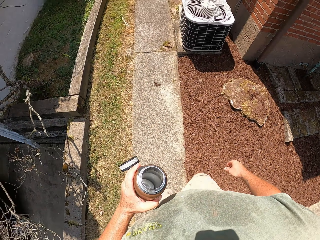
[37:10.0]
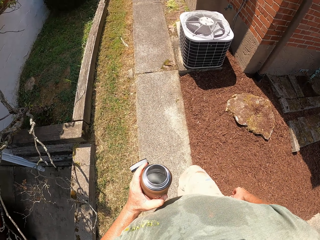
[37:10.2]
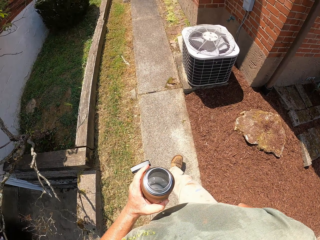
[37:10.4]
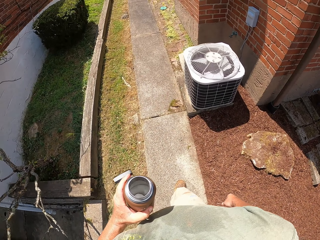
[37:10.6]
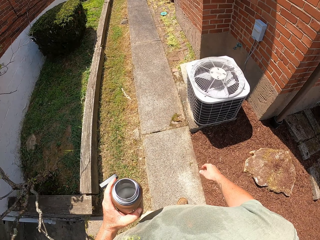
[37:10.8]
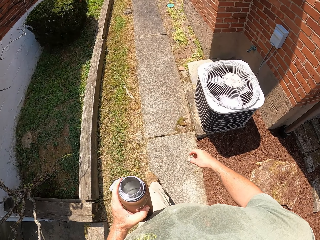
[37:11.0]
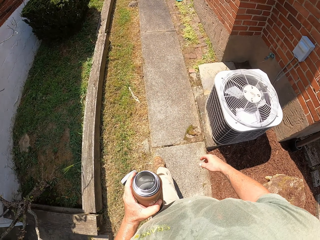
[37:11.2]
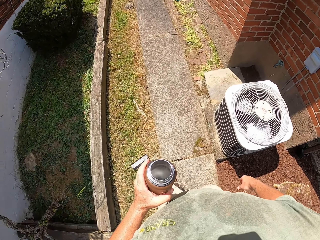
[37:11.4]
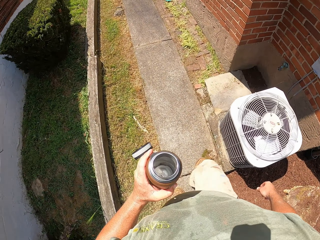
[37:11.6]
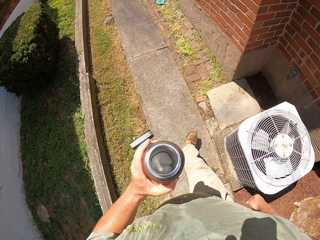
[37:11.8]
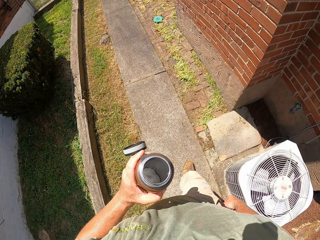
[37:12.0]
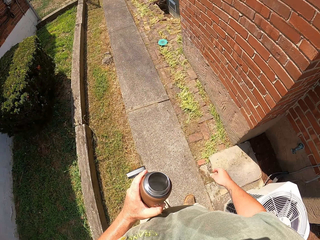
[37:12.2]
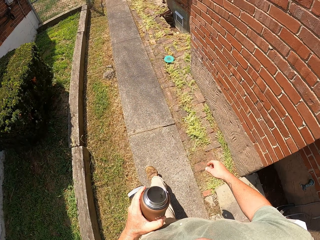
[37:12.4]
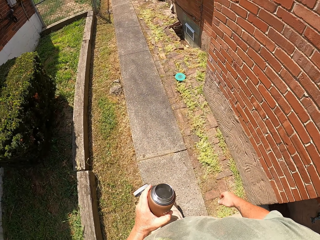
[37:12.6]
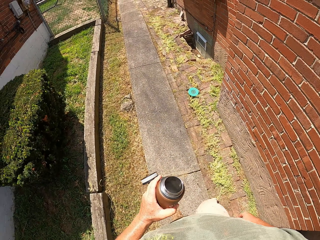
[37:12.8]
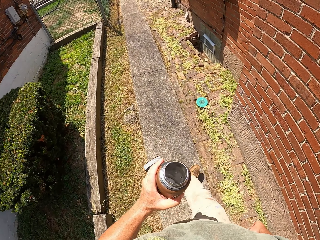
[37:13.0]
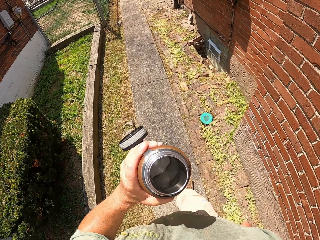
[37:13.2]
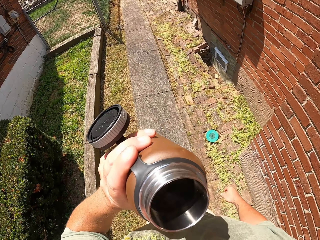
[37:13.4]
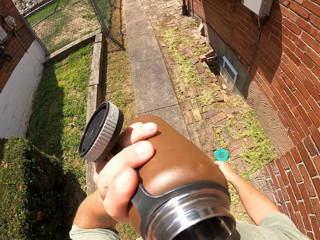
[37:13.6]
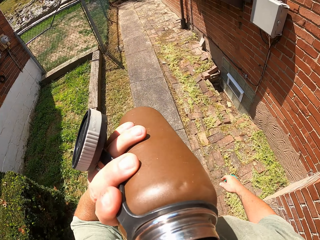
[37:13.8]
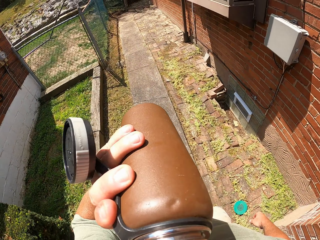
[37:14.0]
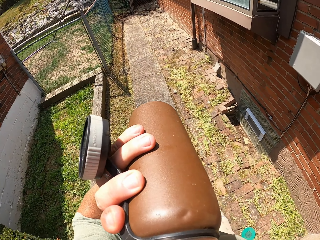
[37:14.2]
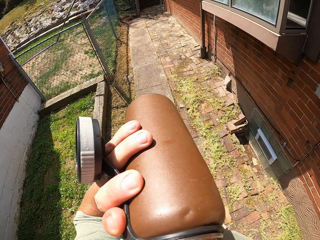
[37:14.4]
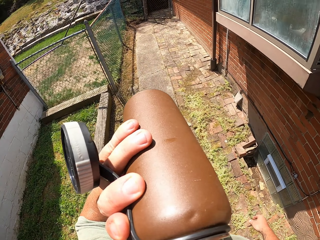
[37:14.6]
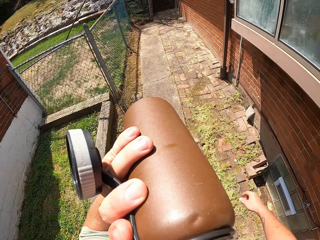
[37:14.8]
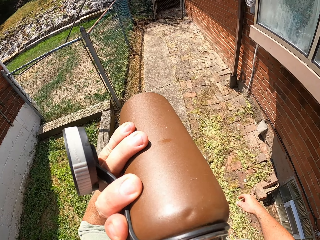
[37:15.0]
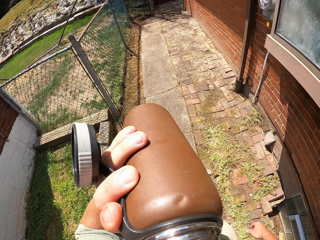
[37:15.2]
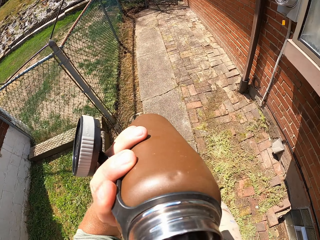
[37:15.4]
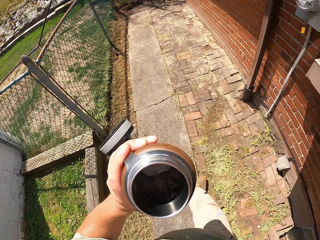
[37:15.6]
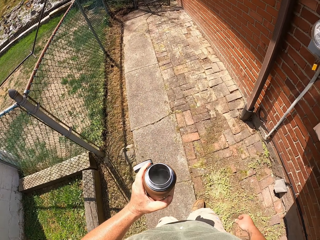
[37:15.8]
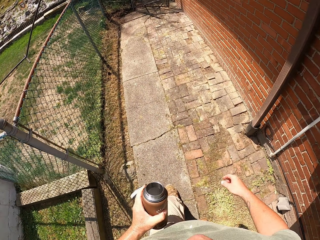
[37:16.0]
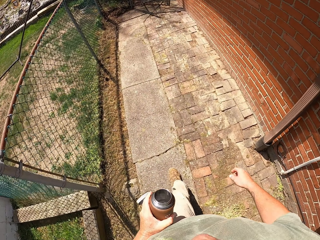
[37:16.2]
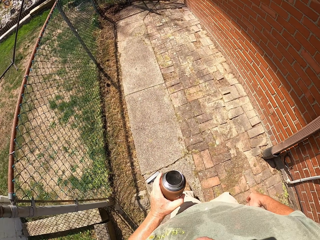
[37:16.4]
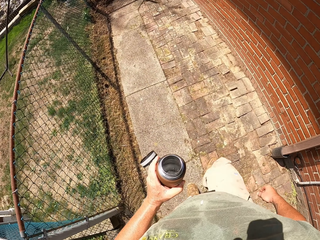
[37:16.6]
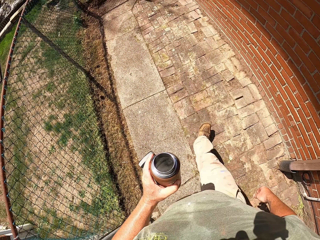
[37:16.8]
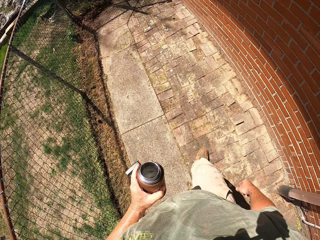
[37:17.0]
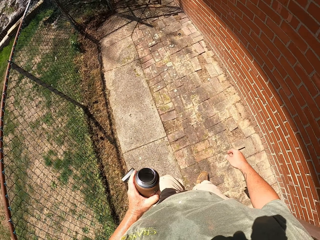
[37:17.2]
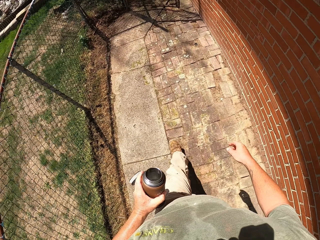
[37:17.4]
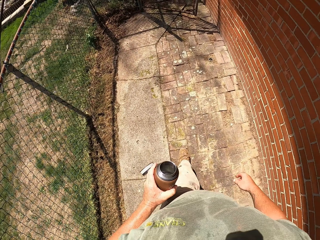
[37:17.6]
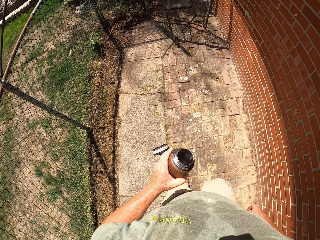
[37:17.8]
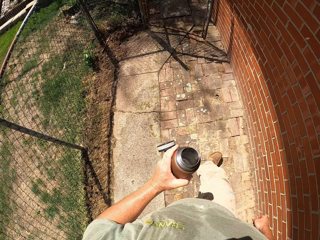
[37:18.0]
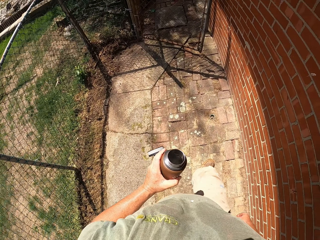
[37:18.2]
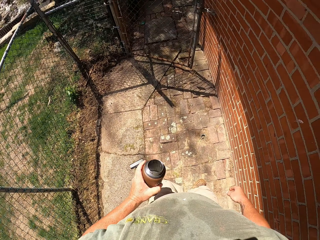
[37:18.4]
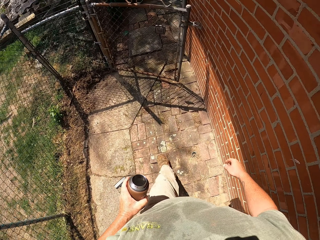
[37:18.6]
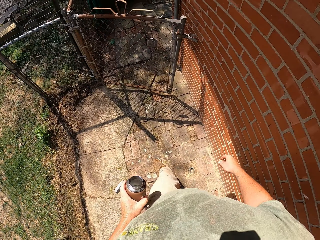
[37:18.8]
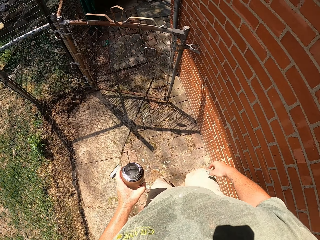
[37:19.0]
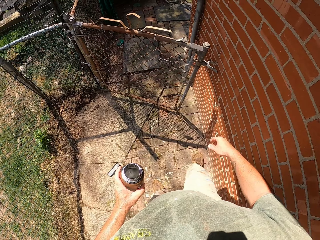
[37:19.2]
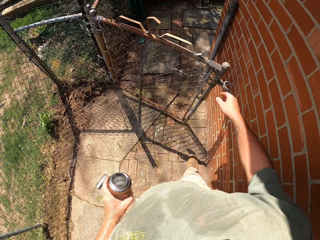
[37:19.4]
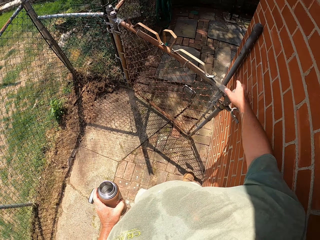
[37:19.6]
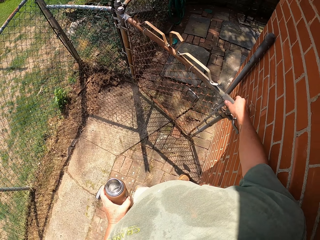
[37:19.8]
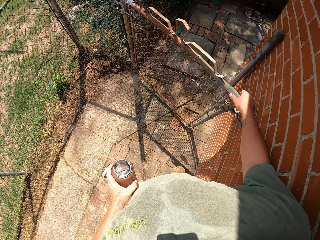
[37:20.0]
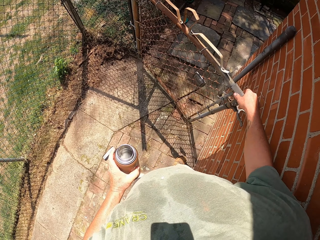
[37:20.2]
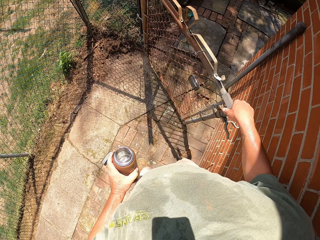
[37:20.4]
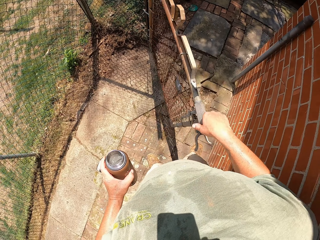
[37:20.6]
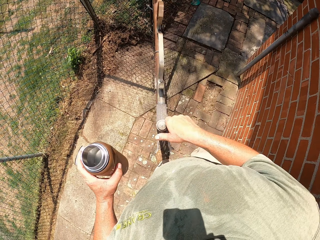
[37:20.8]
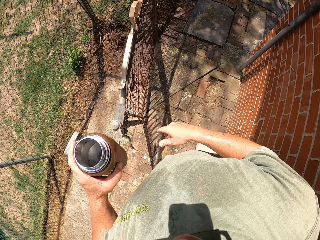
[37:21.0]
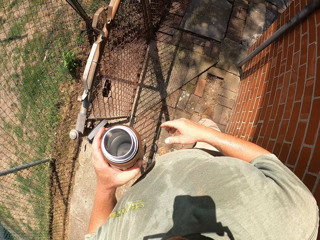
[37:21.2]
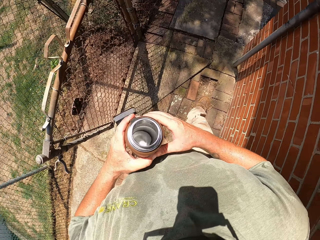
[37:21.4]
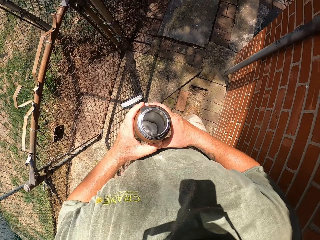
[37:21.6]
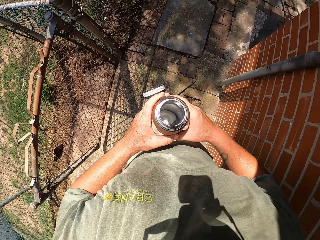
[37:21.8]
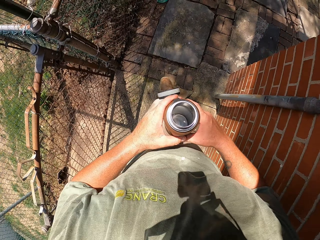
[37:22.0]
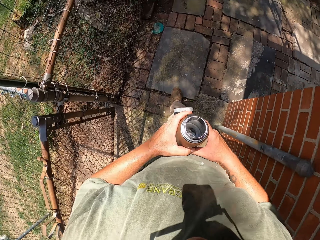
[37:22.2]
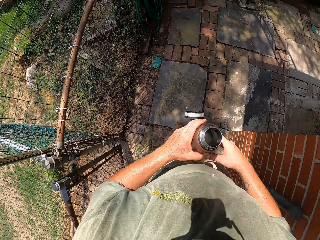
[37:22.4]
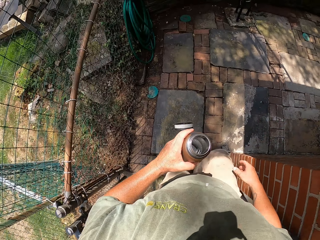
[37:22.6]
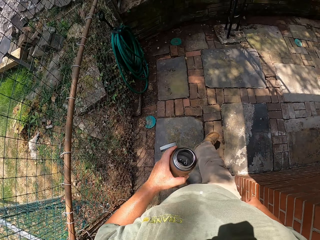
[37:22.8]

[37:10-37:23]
The camera wearer walks along the path. They drink from the bottle. They open the gate.

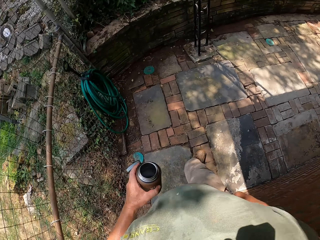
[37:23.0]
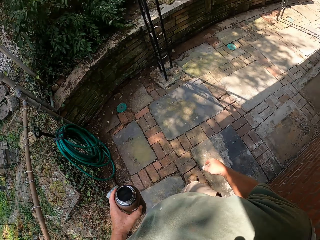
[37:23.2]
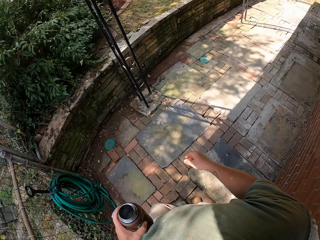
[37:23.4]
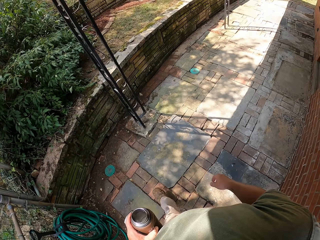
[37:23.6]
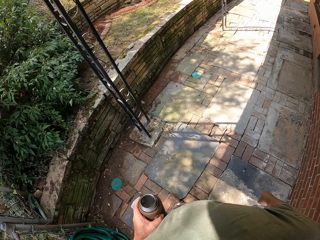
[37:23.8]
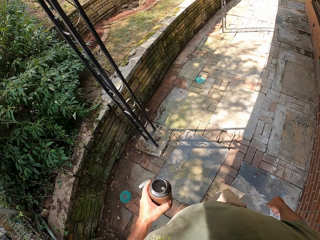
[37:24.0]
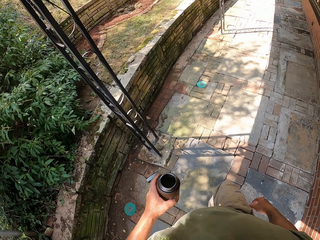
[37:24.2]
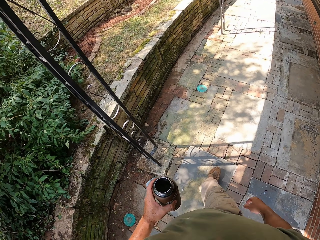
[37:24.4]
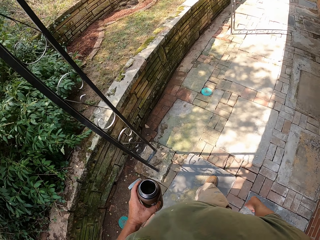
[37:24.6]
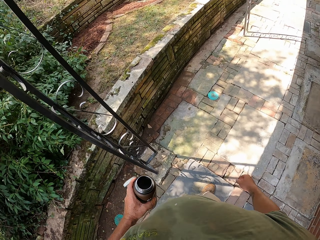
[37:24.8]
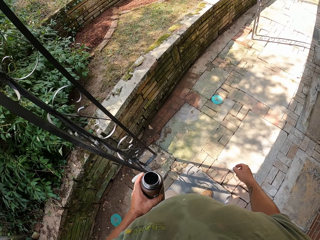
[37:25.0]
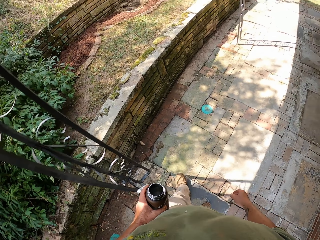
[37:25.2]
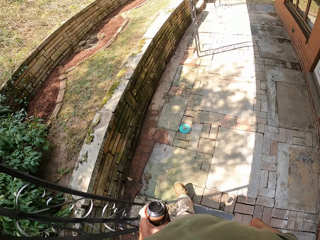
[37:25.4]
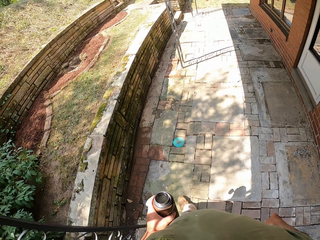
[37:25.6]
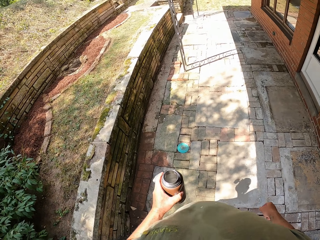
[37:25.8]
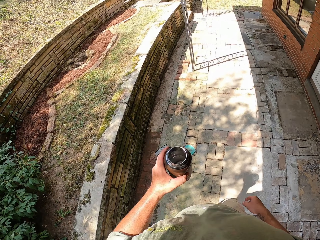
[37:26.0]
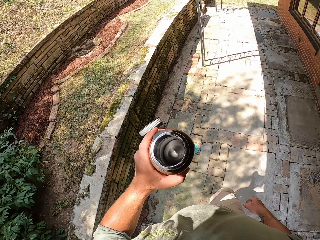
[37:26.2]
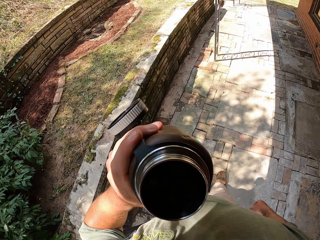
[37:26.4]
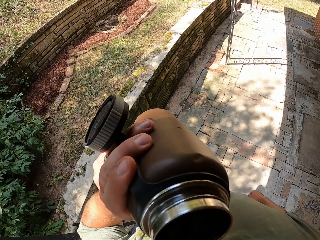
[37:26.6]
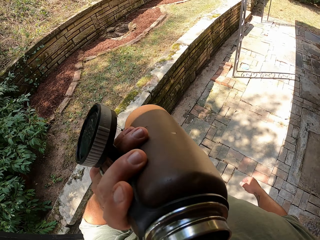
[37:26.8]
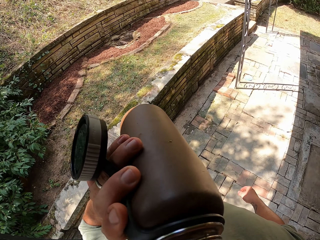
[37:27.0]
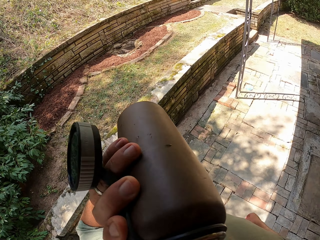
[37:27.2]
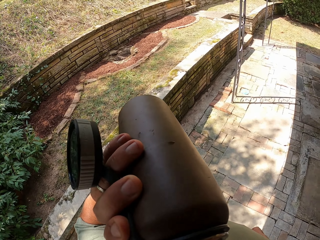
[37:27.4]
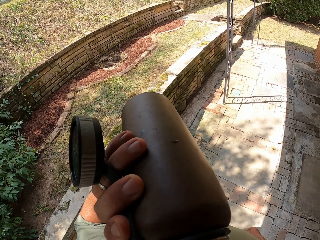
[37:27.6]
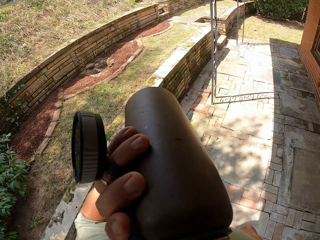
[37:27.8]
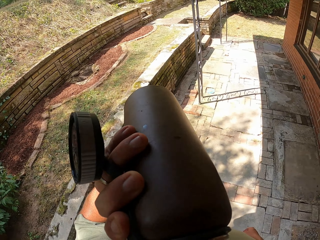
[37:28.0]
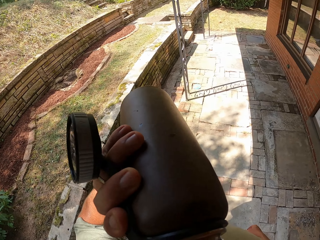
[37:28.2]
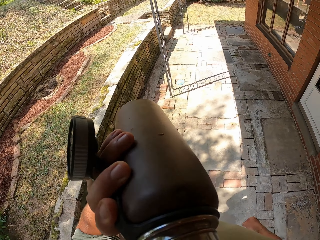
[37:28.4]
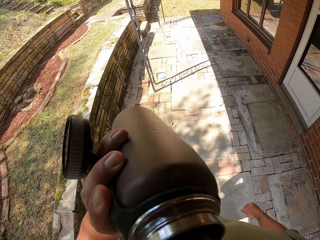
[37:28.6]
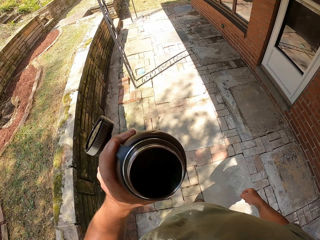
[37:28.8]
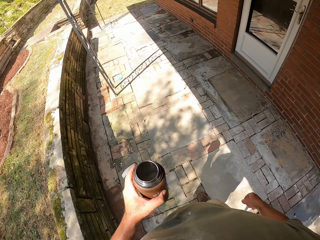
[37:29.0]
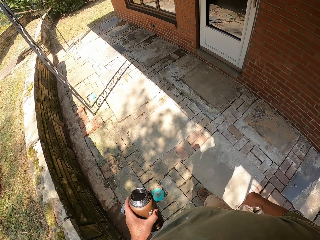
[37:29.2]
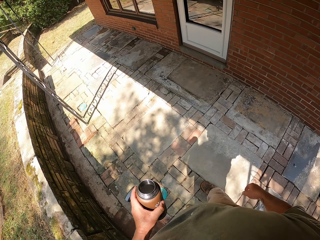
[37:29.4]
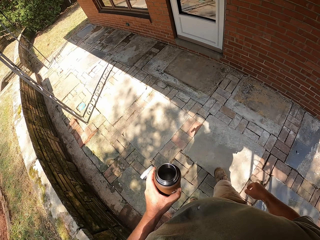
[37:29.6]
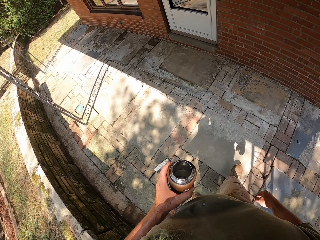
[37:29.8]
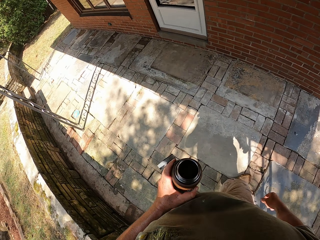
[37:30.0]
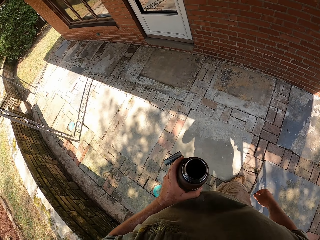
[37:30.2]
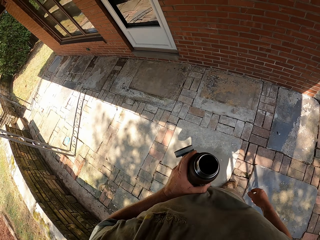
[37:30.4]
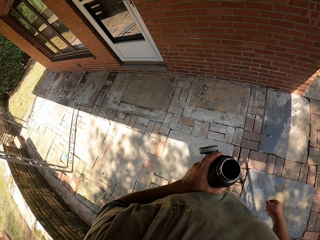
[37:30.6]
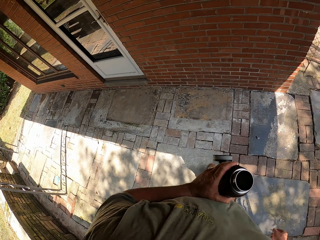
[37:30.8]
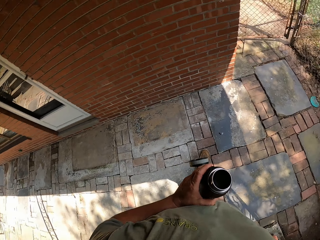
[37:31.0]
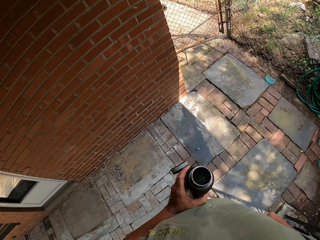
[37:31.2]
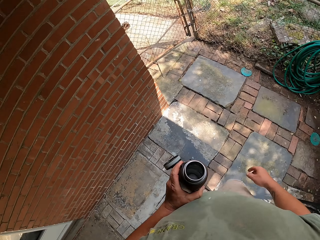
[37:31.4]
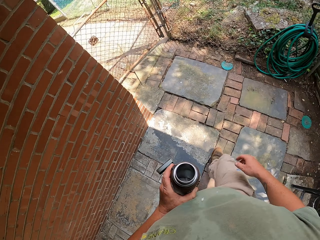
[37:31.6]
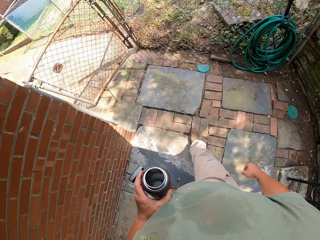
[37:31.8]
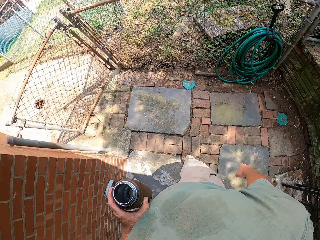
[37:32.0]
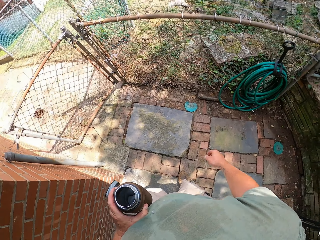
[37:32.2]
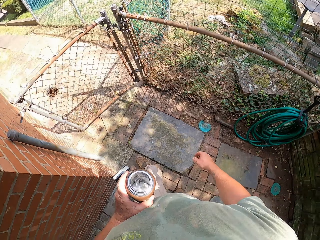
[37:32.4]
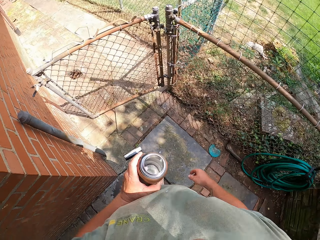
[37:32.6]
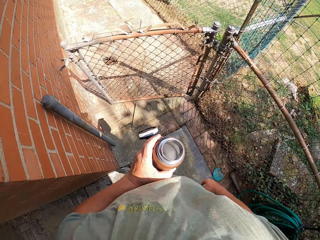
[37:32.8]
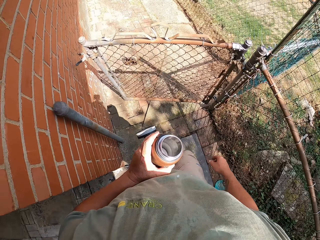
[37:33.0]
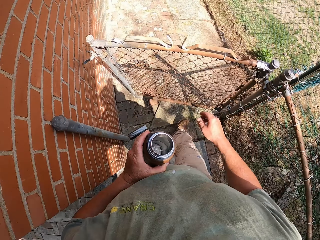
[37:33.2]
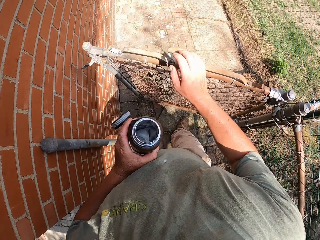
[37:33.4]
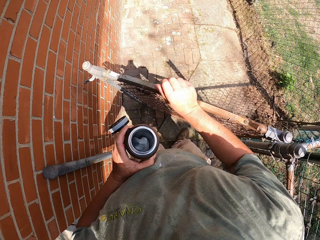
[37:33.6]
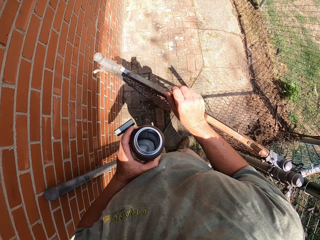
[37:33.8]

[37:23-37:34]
The camera wearer enters the backyard. They drink from the bottle.
